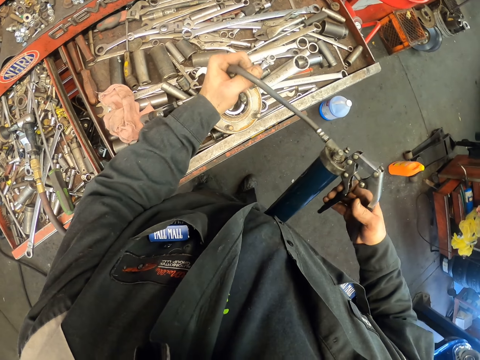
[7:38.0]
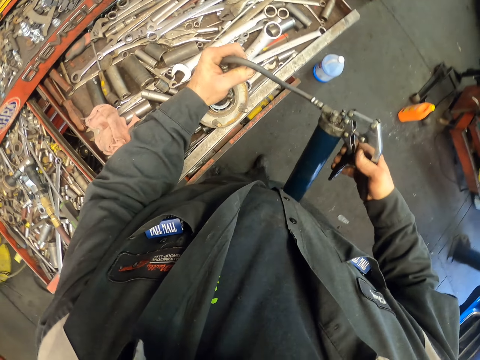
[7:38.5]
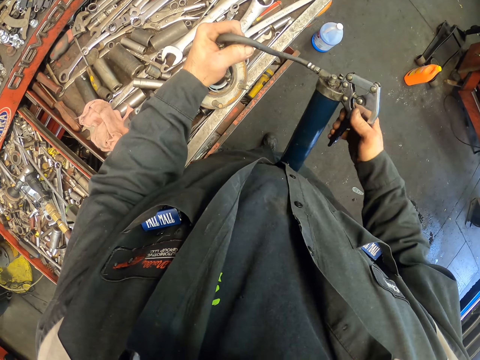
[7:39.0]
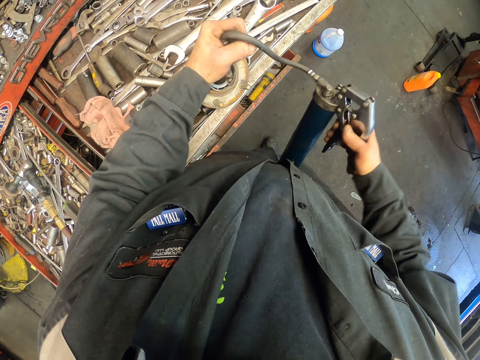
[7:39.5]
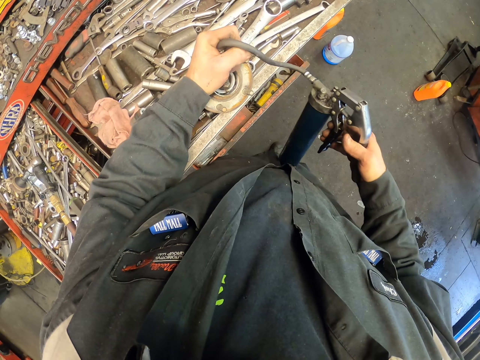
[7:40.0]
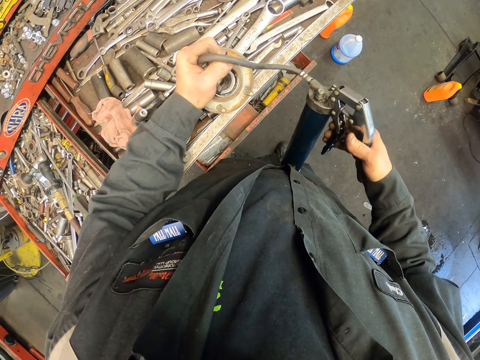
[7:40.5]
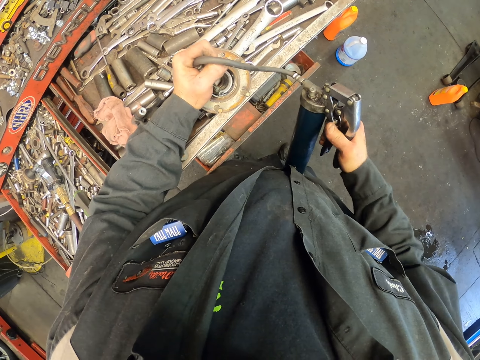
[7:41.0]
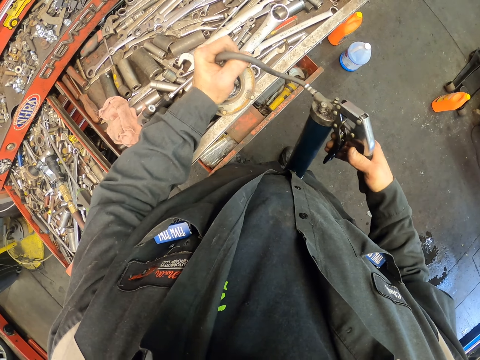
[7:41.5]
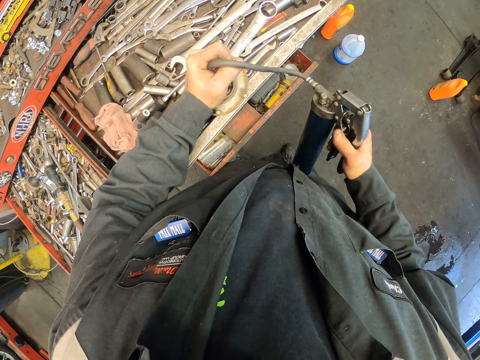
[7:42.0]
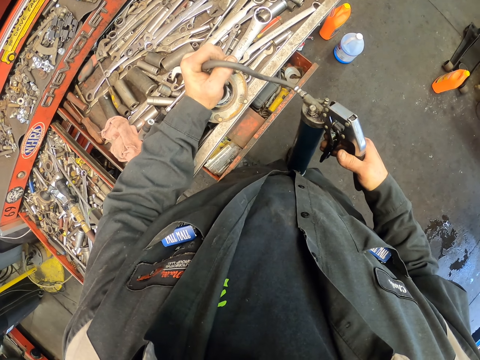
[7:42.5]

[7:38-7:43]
The camera wearer pumps grease in the wheel hub with a manual grease gun.

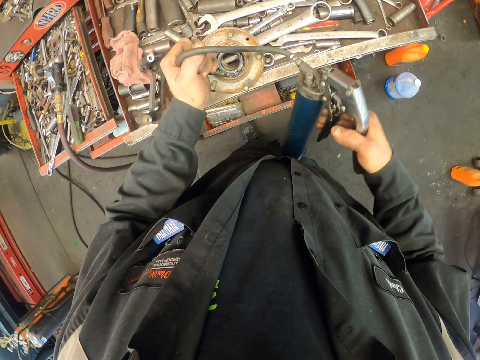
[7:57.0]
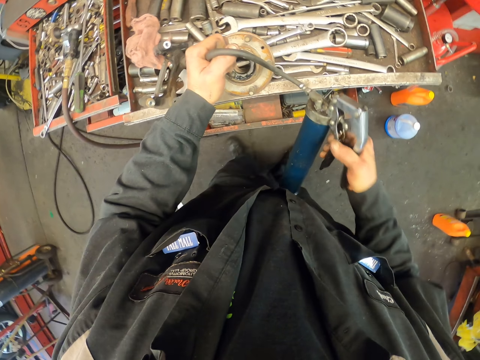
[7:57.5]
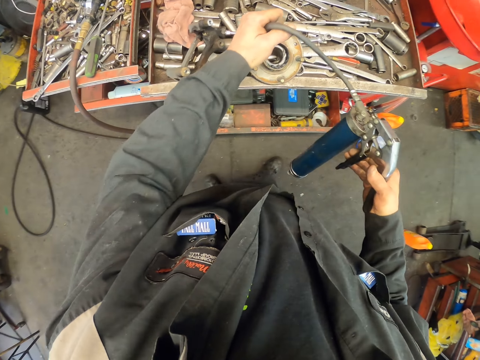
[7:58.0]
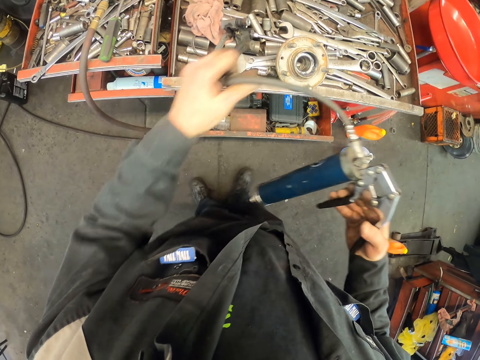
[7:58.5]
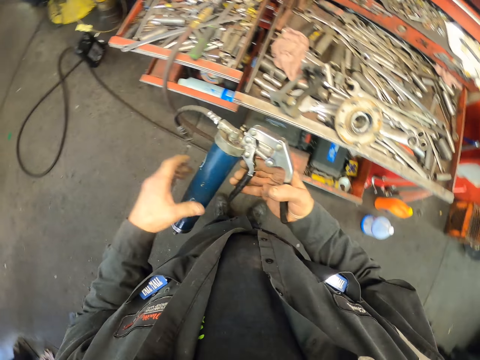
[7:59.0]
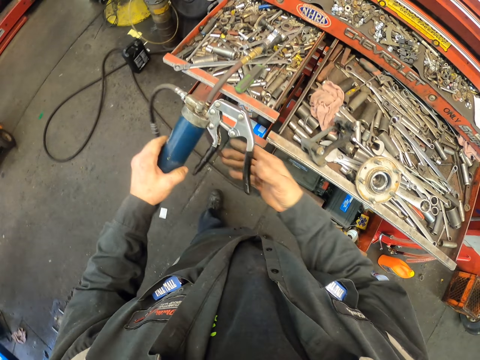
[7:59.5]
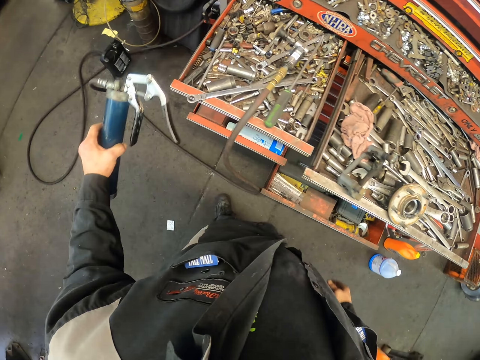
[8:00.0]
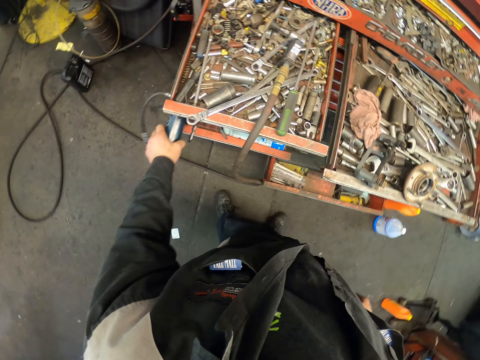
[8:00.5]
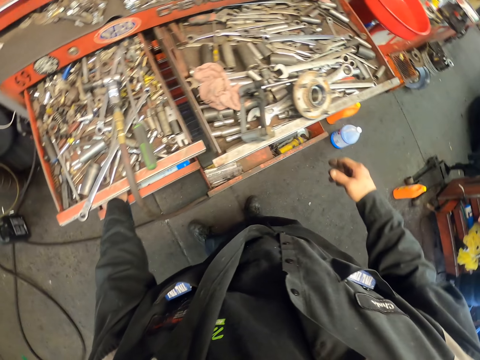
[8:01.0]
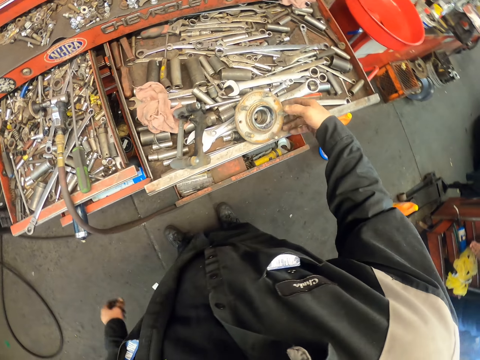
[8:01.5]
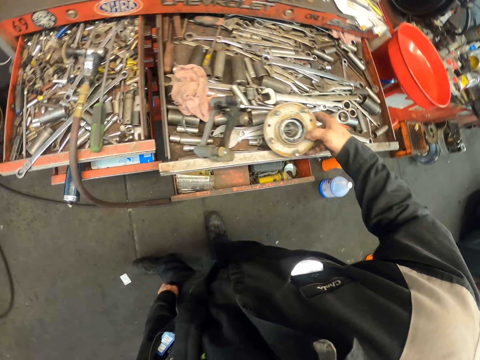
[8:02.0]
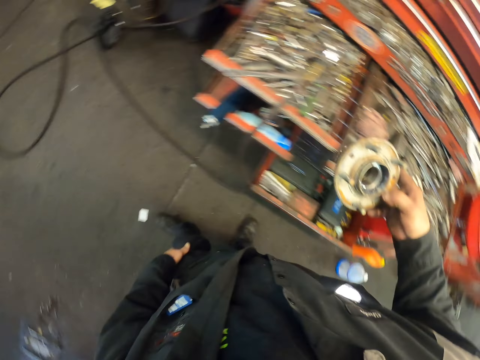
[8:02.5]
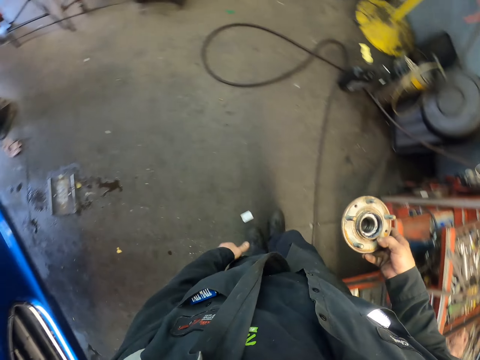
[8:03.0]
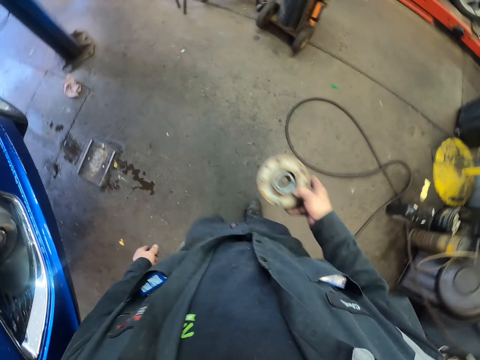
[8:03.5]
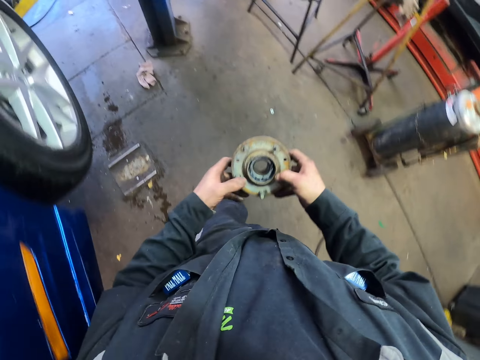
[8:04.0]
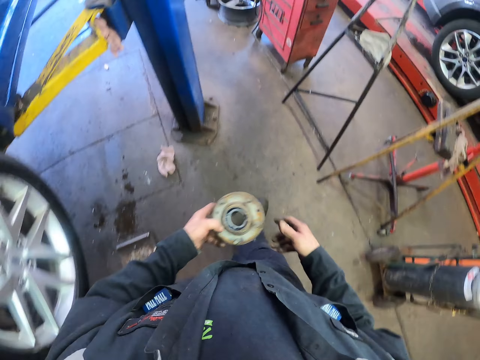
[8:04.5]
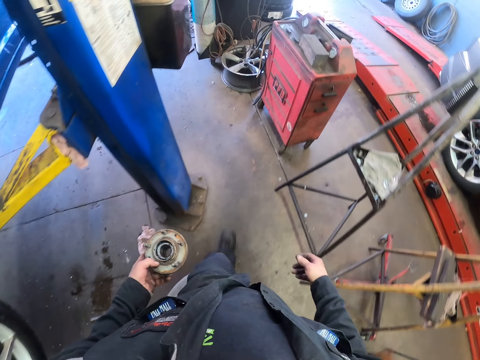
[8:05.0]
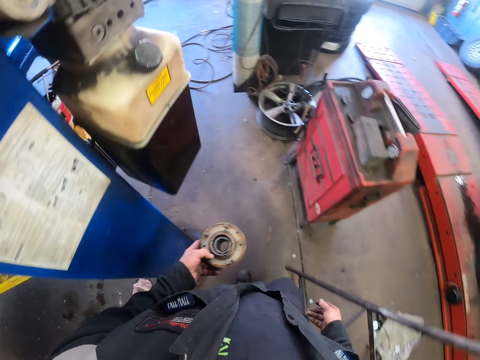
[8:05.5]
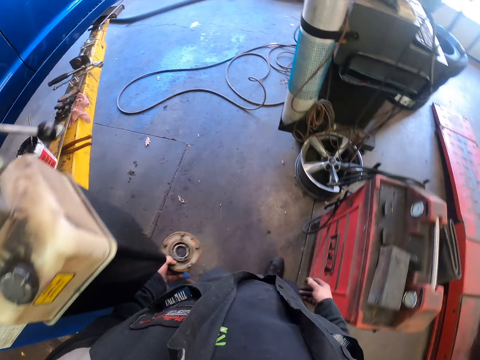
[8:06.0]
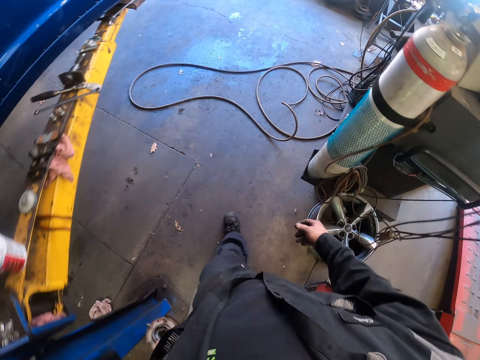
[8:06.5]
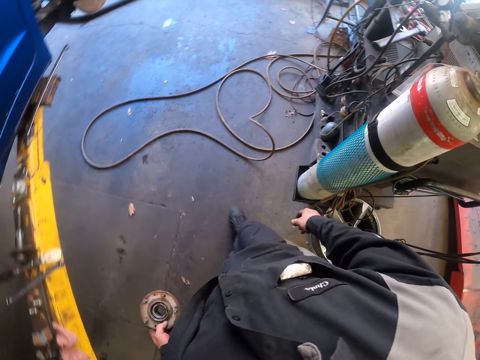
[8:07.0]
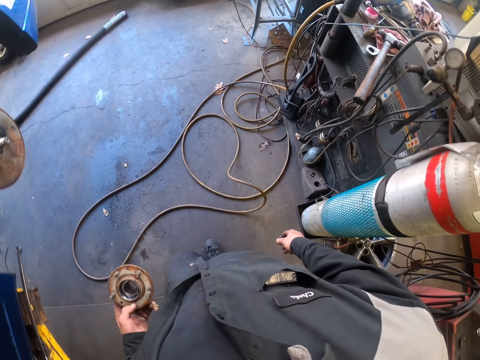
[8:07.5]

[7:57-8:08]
The camera wearer turns around. They put the manual grease gun in the drawer. They pick up the wheel hub in the drawer, walk around, and scratch their leg. They pick up the wheel hub with the other hand.

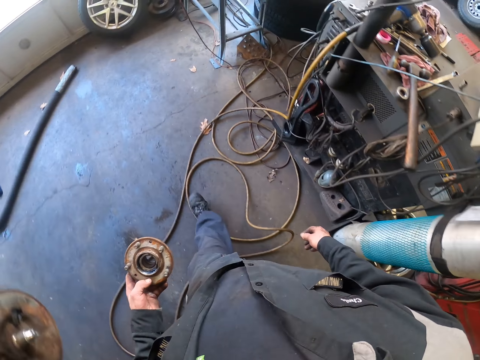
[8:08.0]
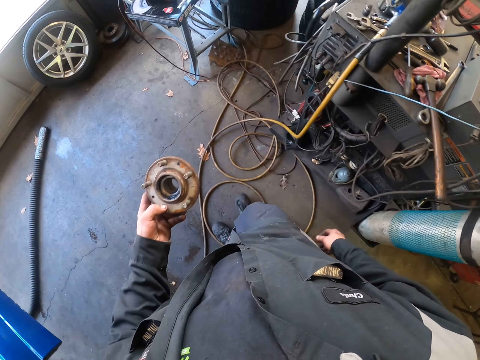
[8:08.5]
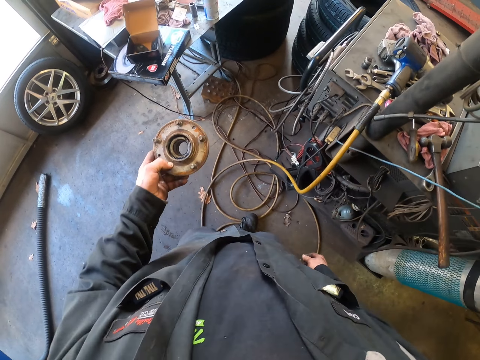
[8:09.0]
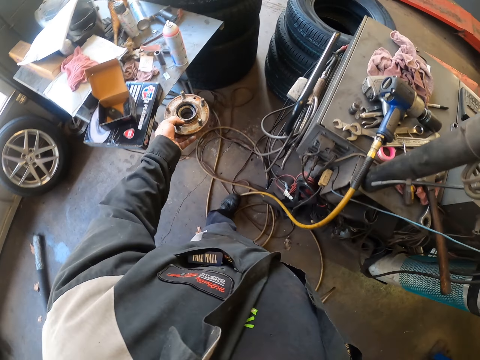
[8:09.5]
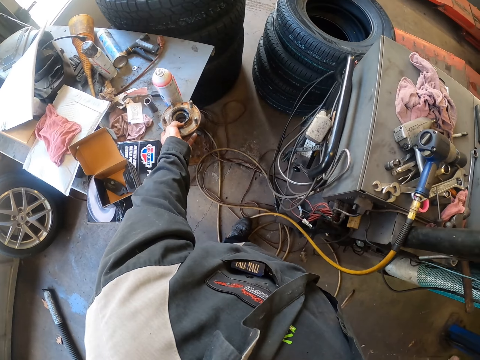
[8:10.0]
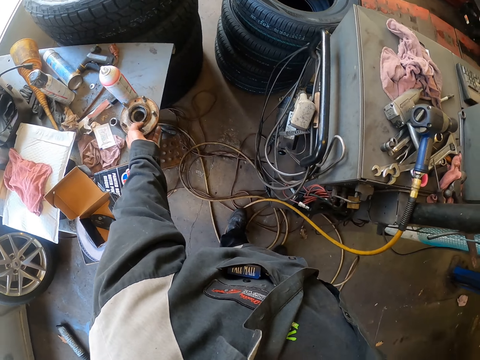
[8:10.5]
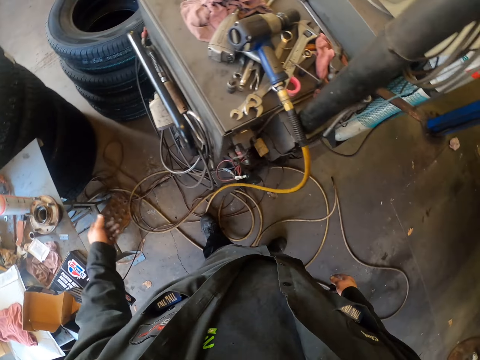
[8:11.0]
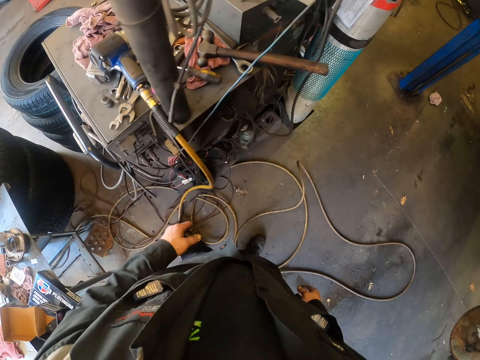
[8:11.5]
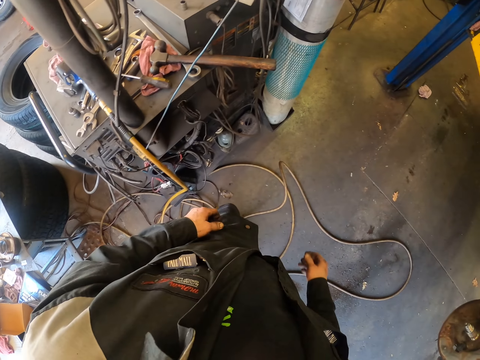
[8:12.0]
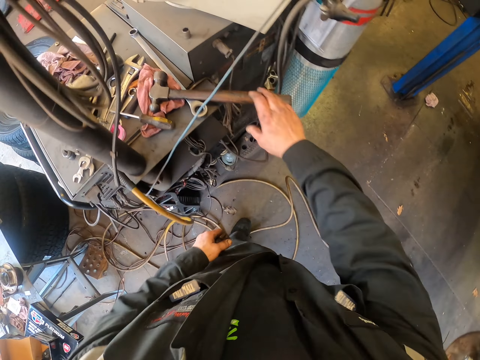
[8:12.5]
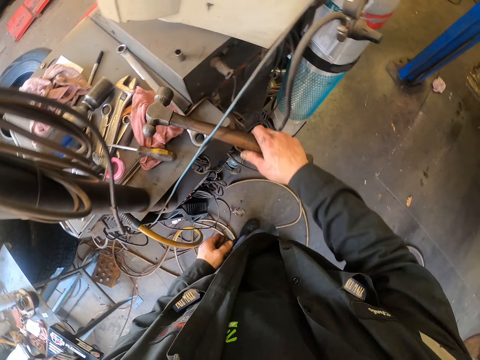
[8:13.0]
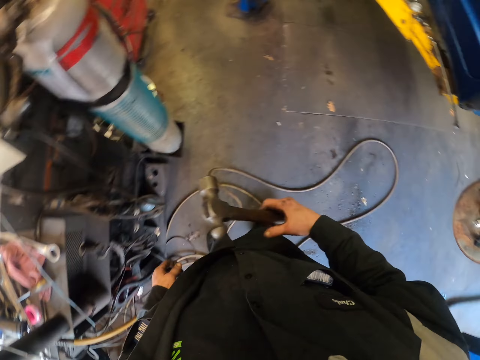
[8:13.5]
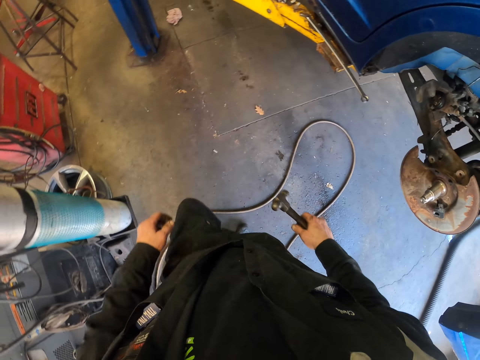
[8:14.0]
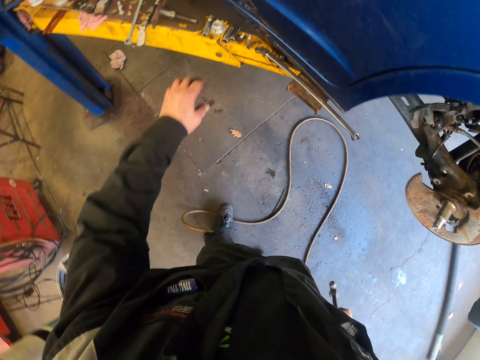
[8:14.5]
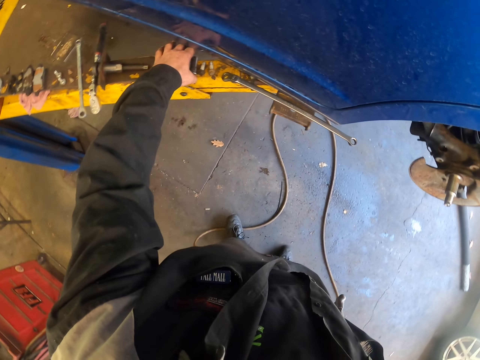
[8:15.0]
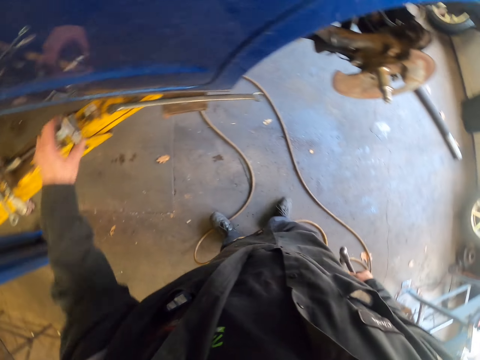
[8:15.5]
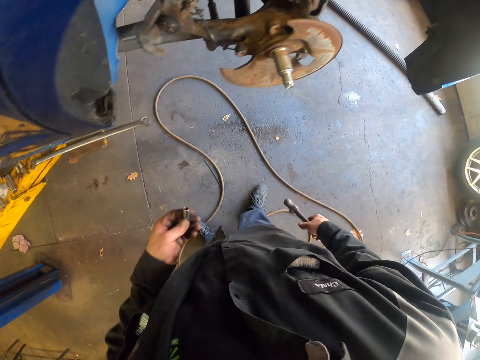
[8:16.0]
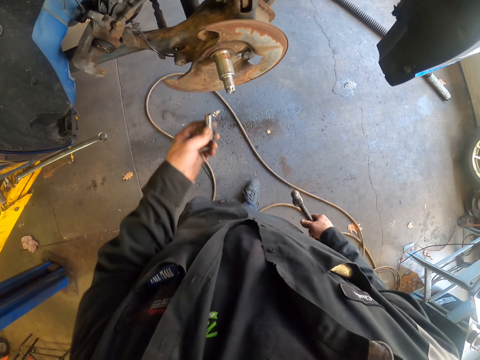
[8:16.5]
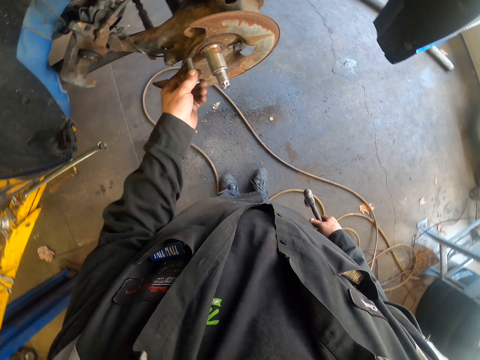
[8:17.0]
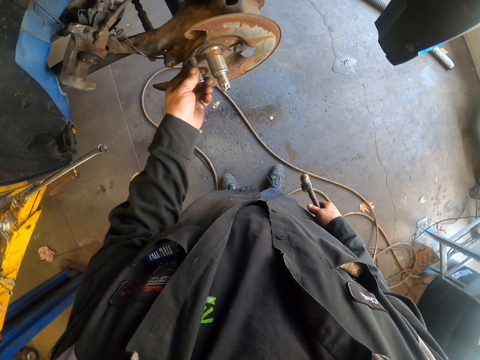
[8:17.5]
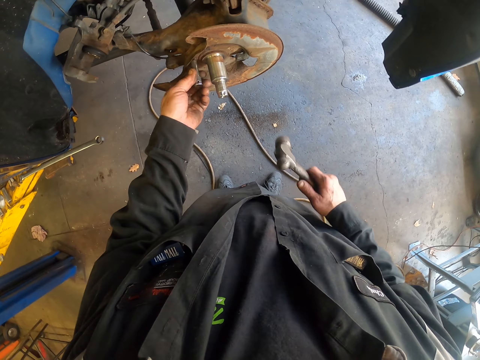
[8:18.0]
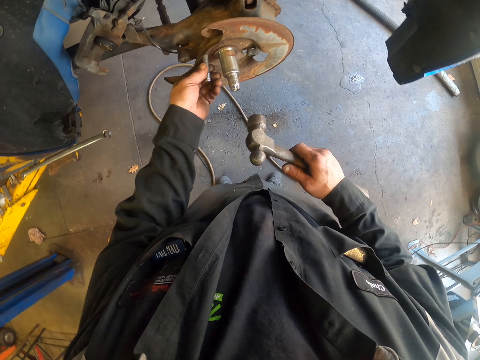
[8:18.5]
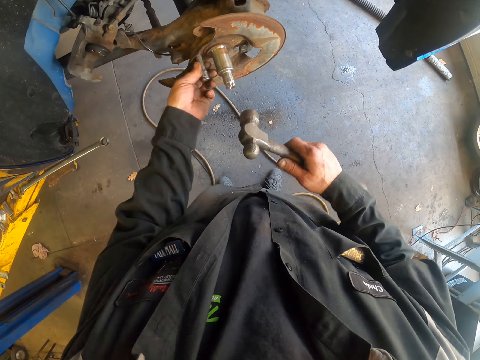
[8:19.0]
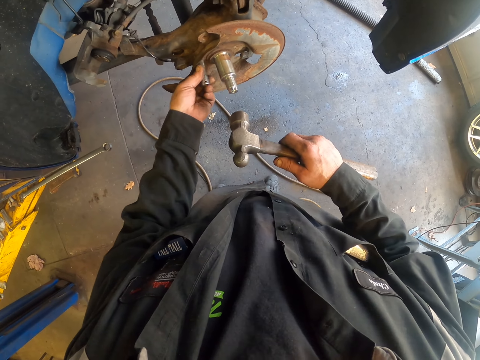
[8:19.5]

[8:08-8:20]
The camera wearer puts the wheel hub on the table. They turn around. They pick up a hammer on something and walk around. They pick up a socket or spindle on the car stand. They move around. They put the spindle in the brake shield.
